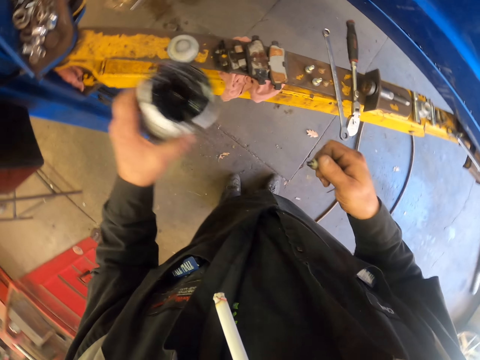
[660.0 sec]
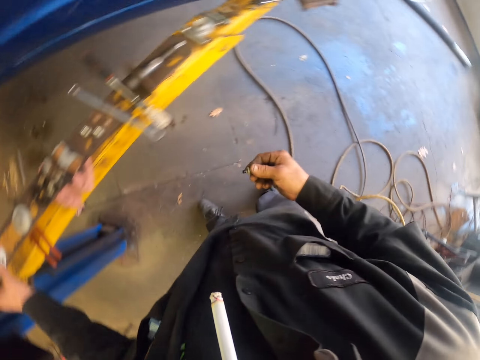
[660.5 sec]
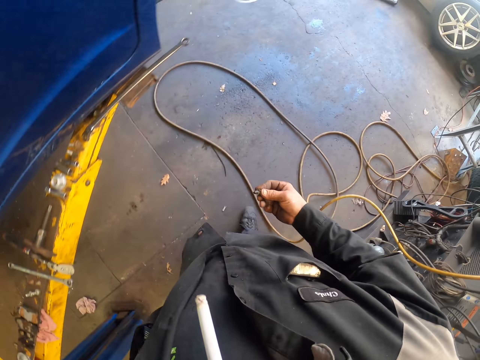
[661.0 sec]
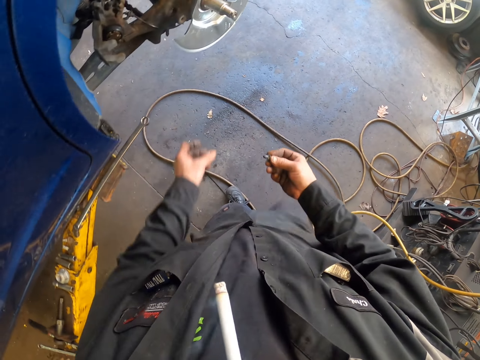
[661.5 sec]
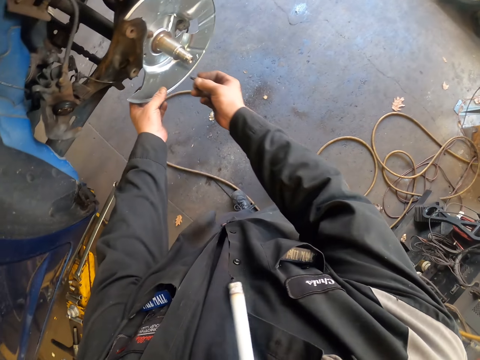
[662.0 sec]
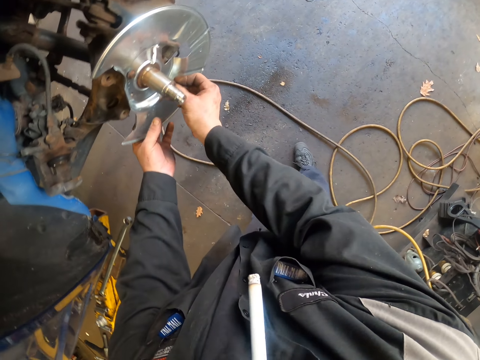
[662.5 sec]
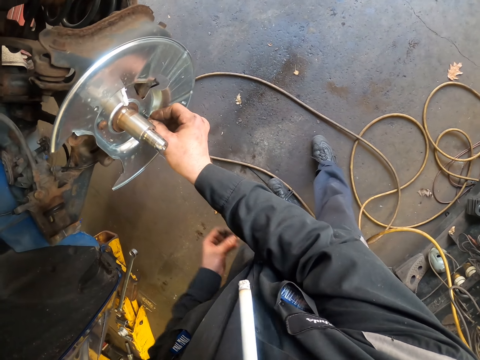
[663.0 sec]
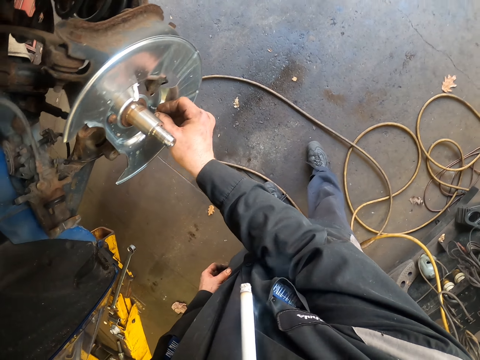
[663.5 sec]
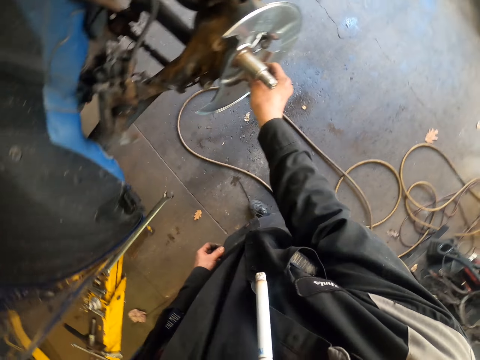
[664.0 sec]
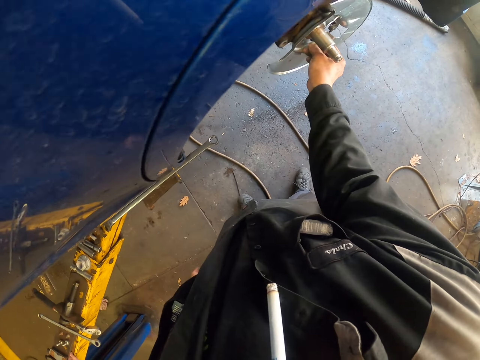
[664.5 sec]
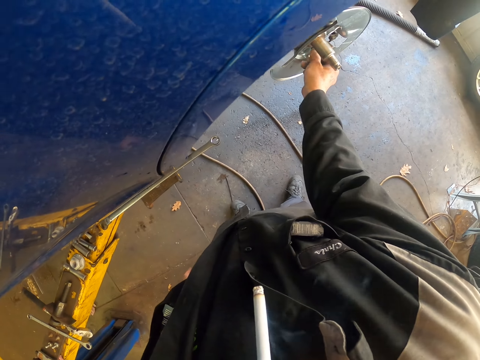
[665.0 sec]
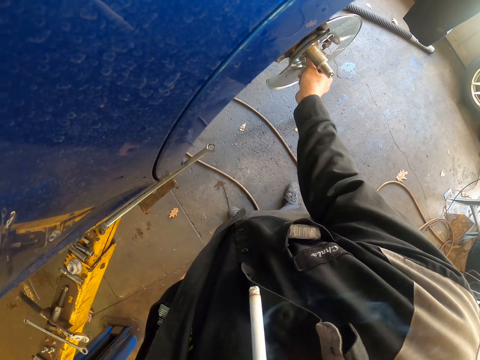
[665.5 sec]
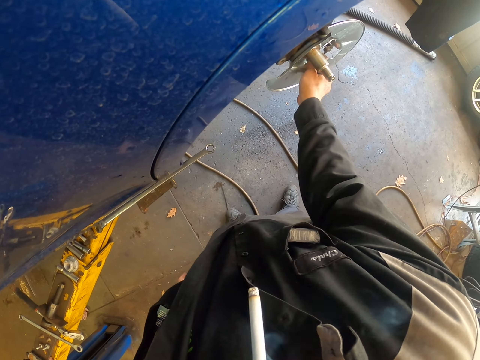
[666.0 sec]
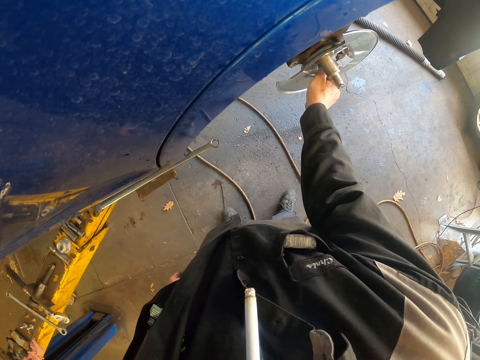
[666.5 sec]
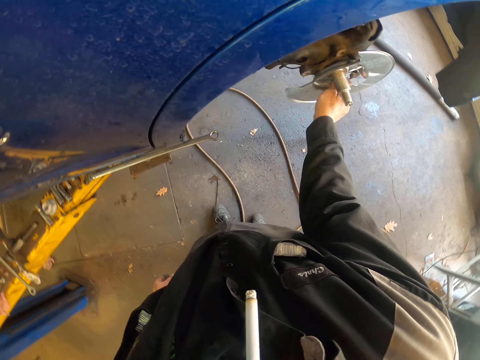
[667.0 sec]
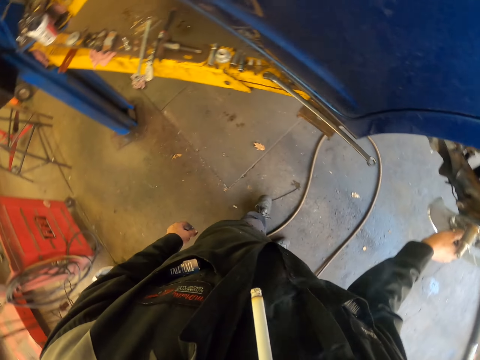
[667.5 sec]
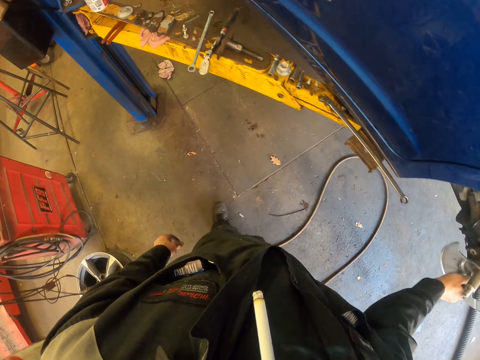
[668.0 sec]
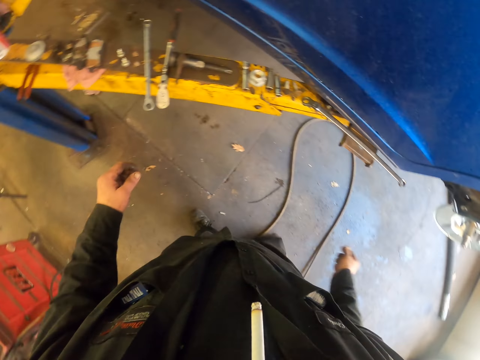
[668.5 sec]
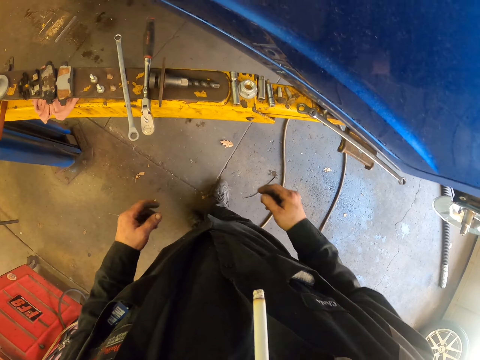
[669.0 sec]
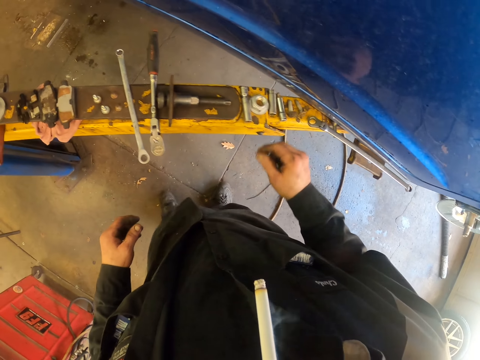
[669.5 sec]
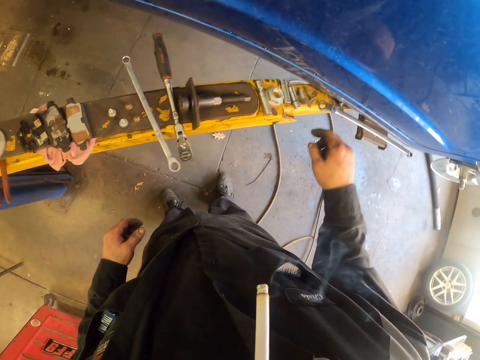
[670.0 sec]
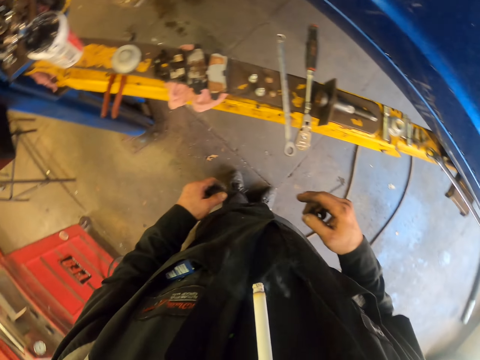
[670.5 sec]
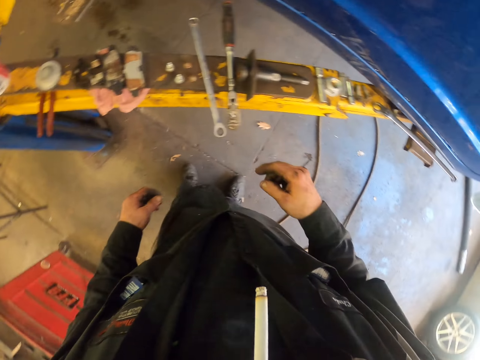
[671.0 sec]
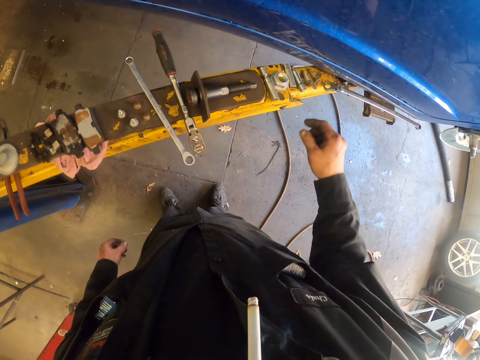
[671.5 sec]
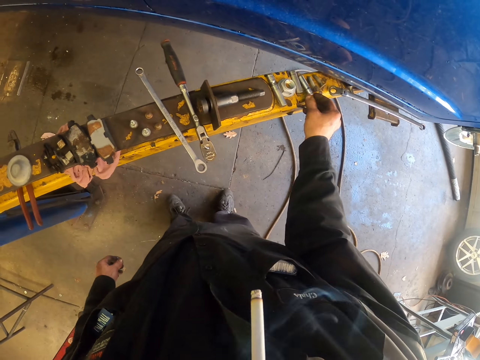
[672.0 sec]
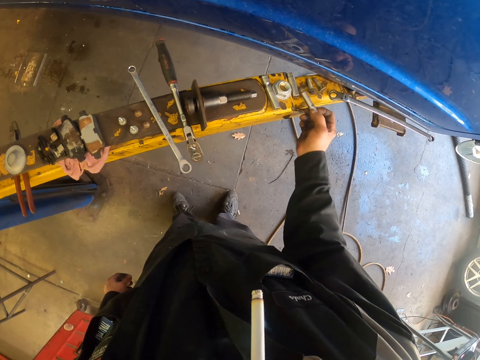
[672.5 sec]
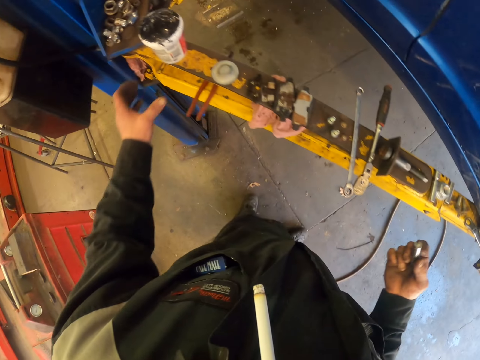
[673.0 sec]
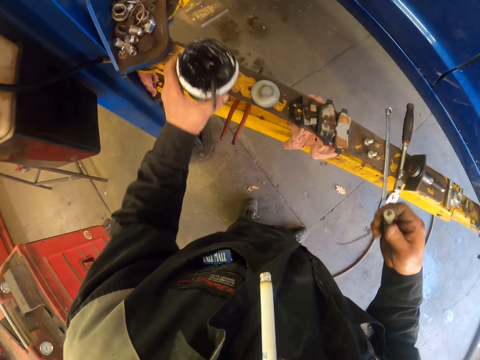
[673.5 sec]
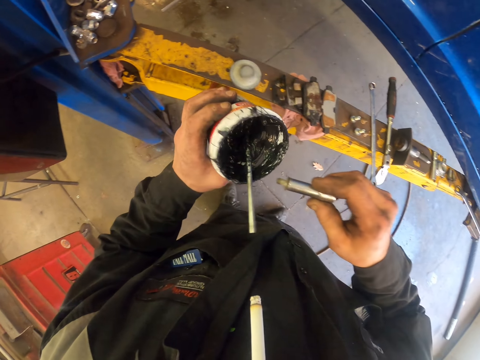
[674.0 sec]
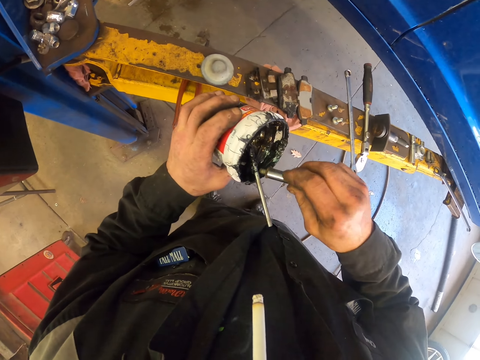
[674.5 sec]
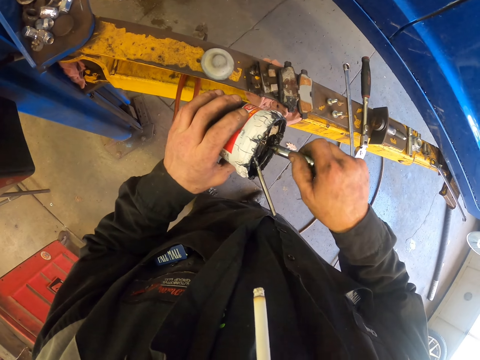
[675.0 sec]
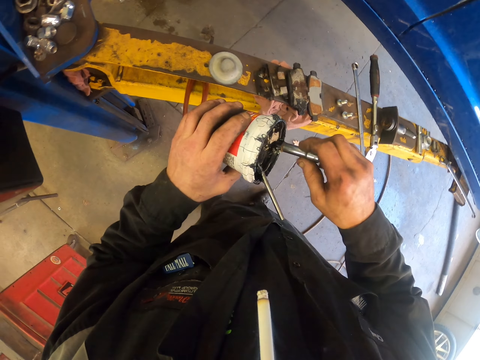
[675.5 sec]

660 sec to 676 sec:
The camera wearer puts the grease container on the car stand. They walk around. They put the bolts or screw on the brake shield. They turn the screw in the shield. They turn around. They walk around. They move around. They pick a socket on the car stand. They pick the spindle on the steel. They pick the grease container on the car stand. They scoop grease with a screw in the socket.

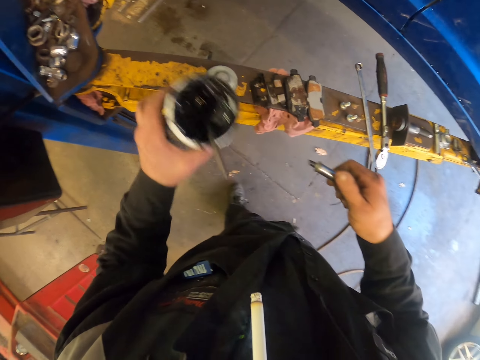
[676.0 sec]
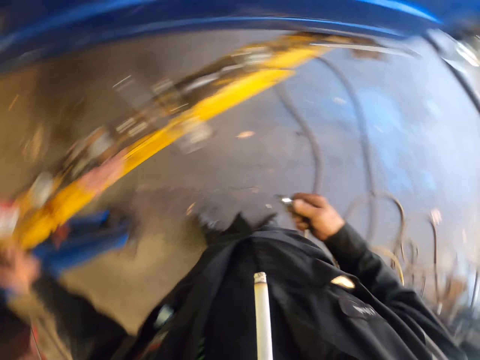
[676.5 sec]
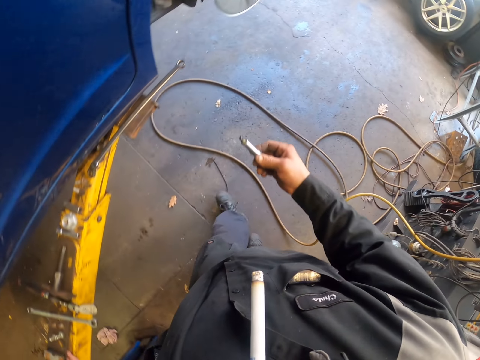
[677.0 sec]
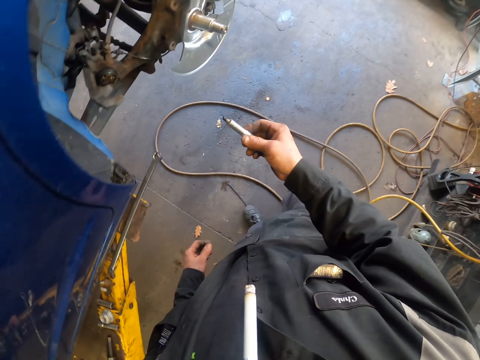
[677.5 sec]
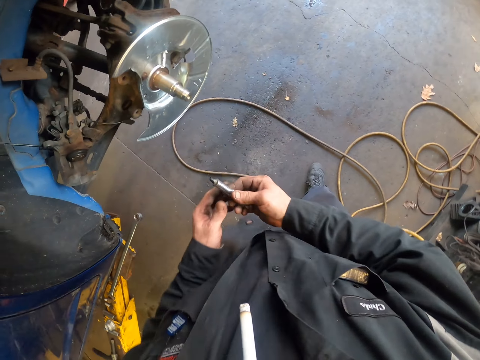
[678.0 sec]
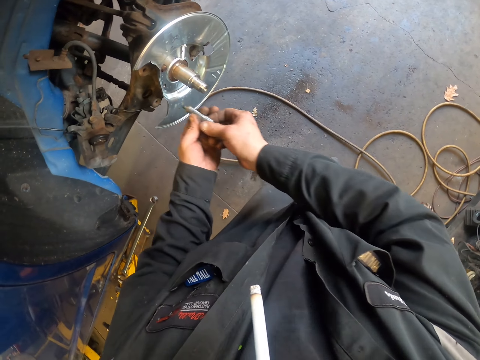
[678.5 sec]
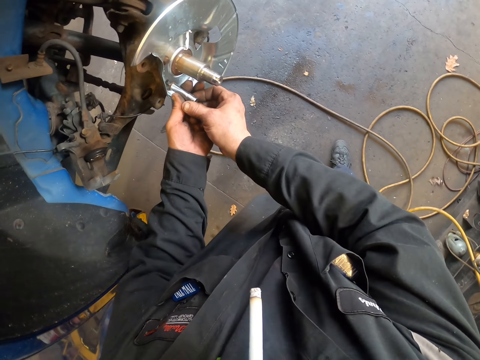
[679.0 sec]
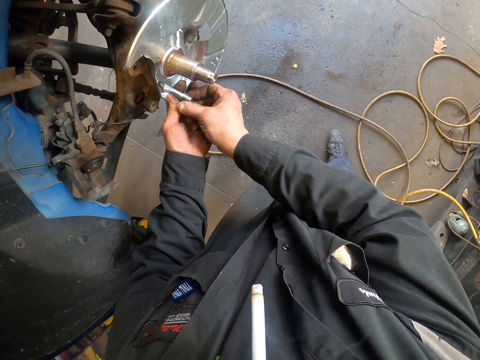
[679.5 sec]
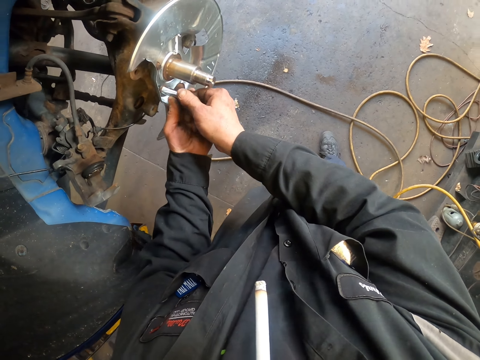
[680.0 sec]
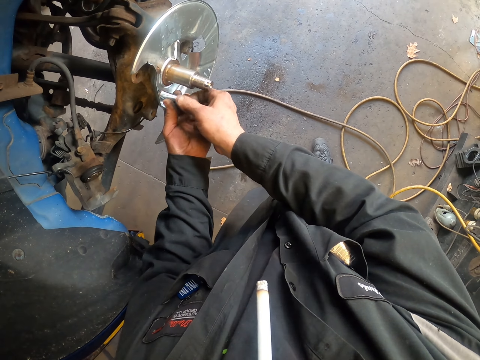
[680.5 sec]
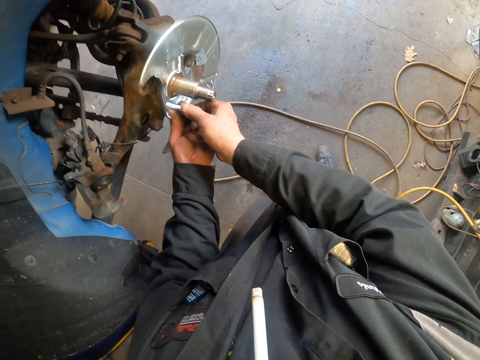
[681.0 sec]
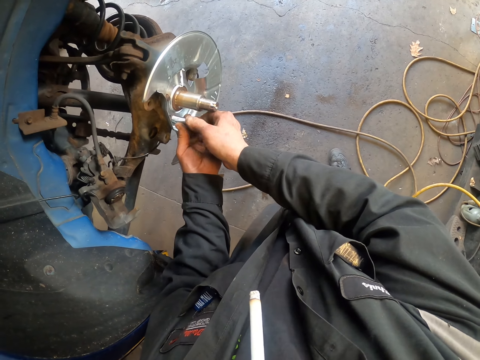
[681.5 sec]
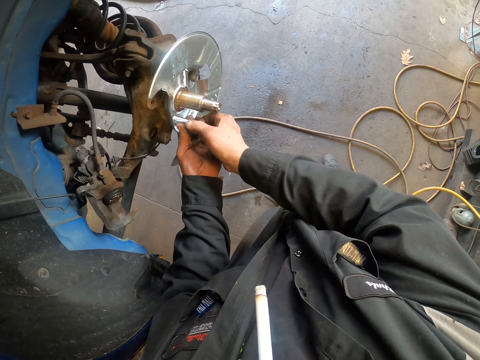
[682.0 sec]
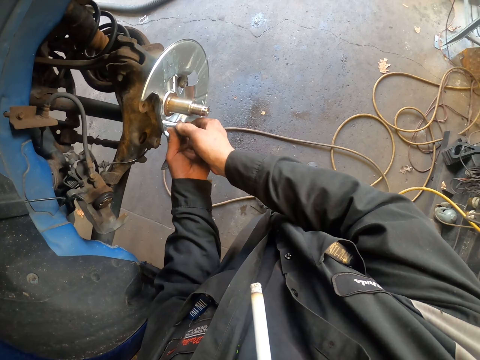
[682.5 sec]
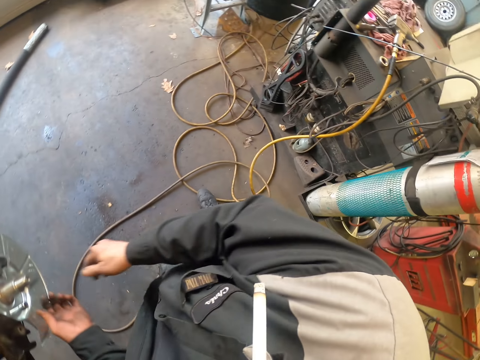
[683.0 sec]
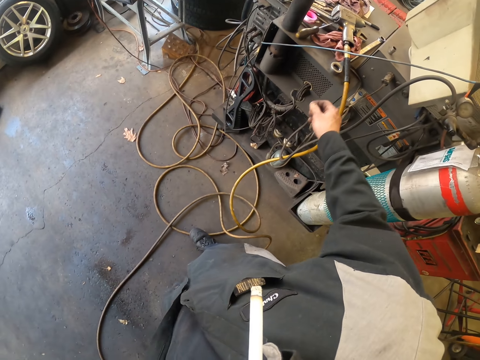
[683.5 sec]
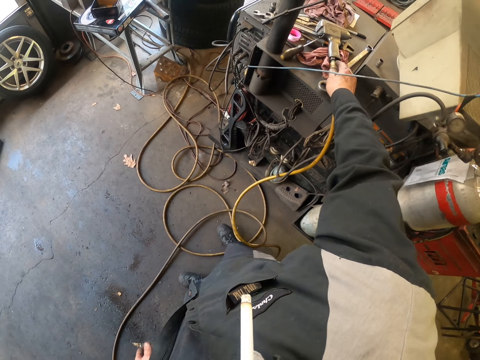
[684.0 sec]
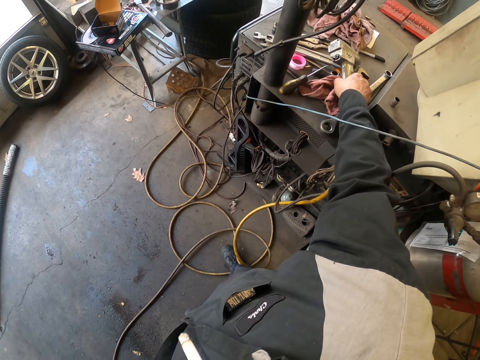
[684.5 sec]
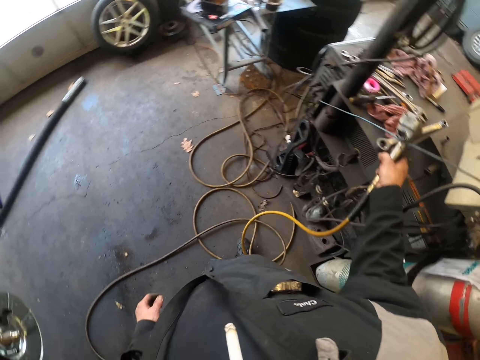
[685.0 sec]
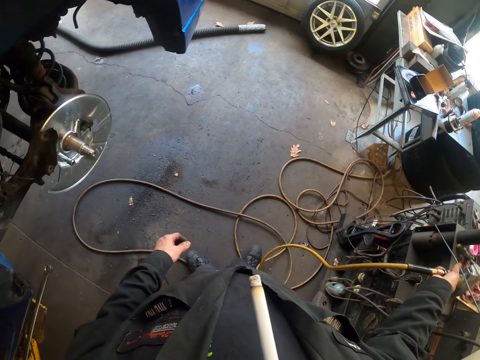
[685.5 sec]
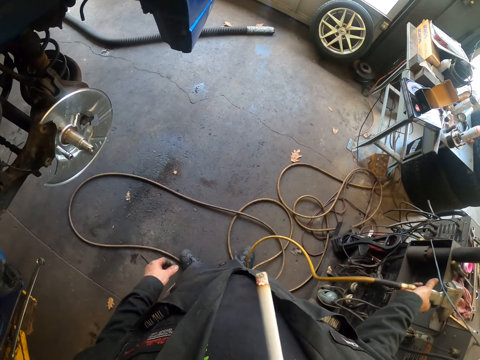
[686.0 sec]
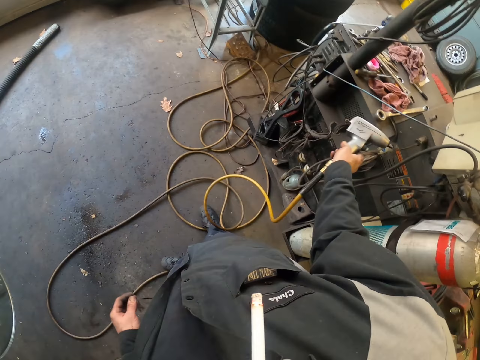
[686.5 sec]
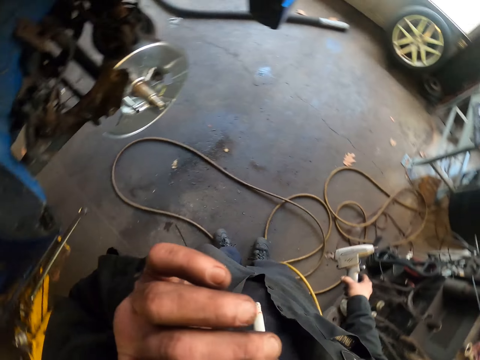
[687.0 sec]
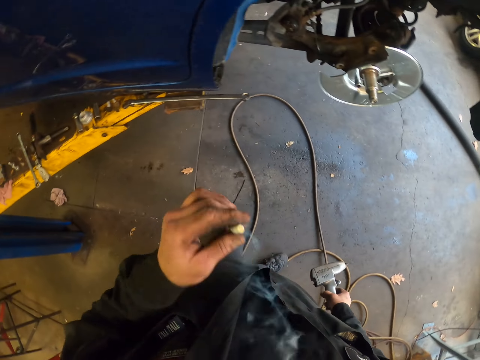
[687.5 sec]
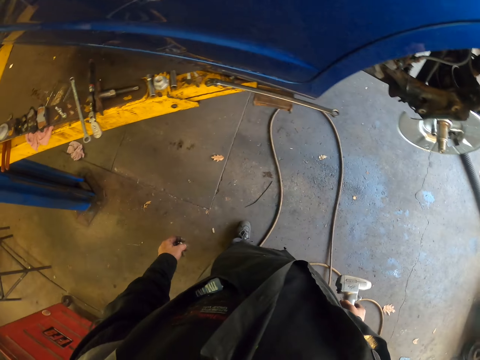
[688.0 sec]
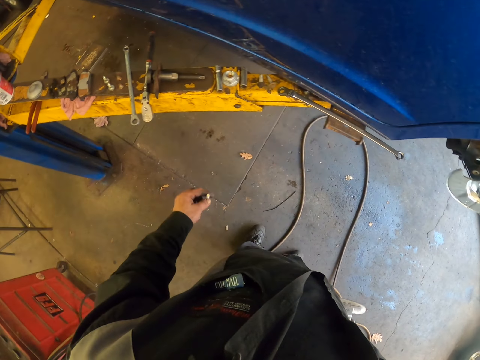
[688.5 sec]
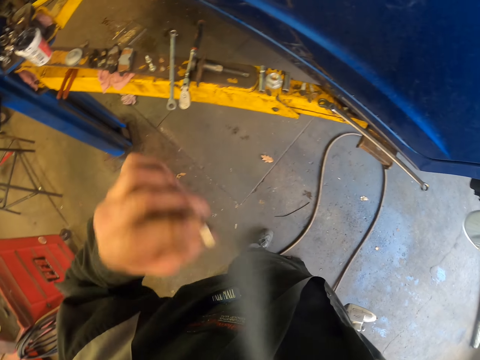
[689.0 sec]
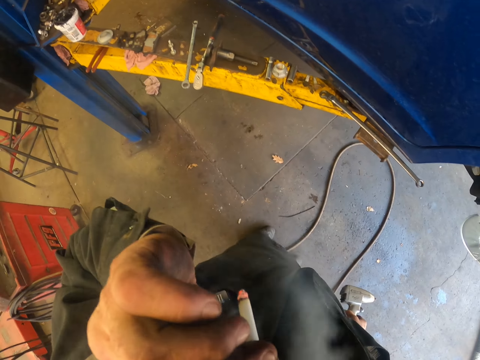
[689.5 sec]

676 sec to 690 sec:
The camera wearer applies the grease on the spindle. They put the grease container on the car stand. They walk around. They put the spindle on the brake shield. They fix the screw in the shield with a socket. They turn around. They pick the wrench gun on the table. They turn around. They pick a cigarette from the mouth. They look around. They smoke the cigarette.
